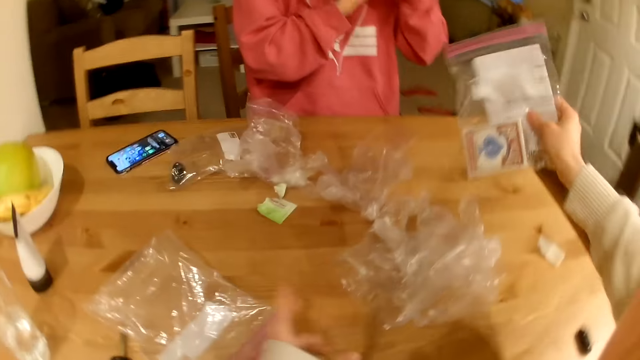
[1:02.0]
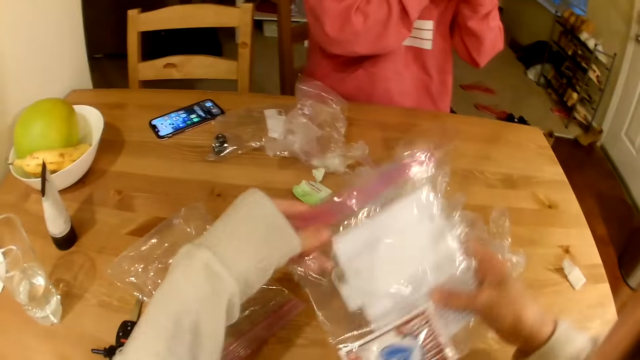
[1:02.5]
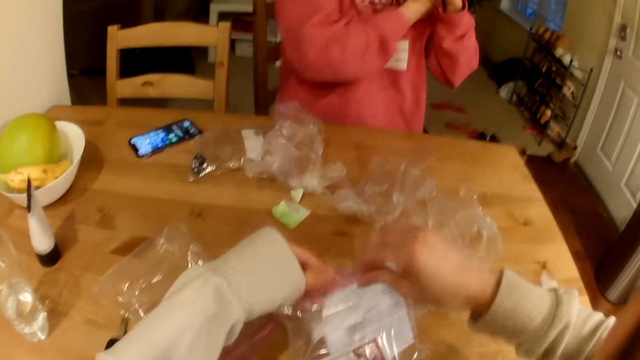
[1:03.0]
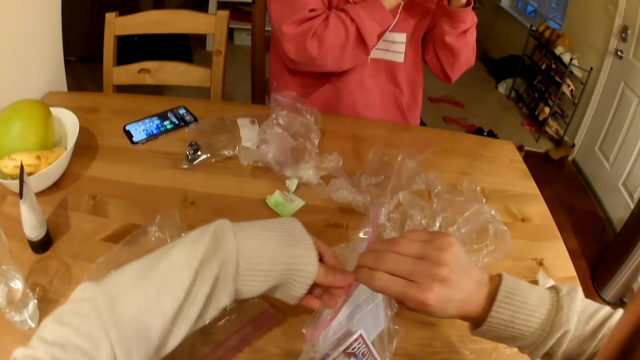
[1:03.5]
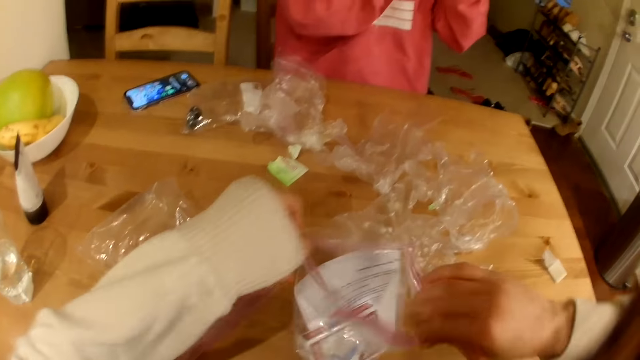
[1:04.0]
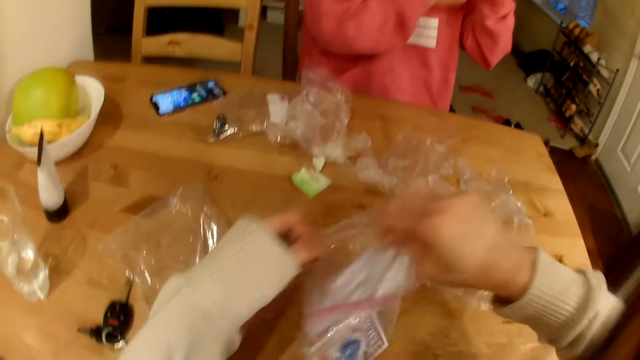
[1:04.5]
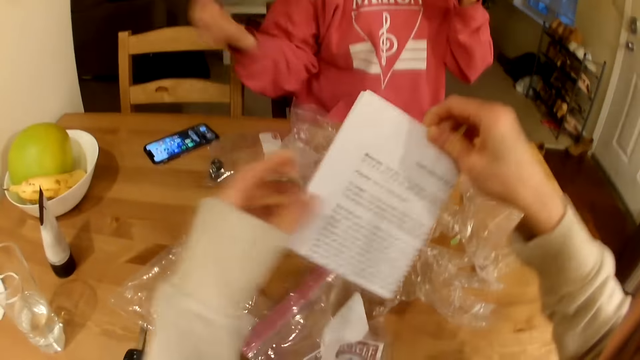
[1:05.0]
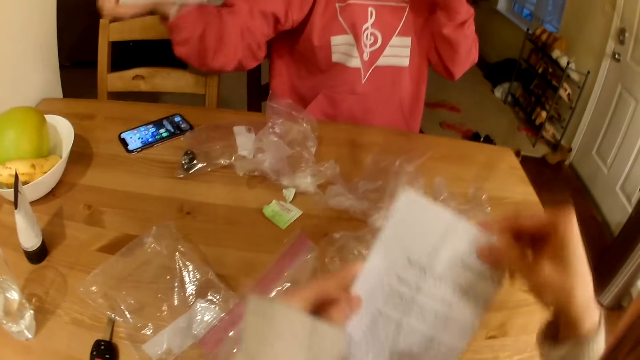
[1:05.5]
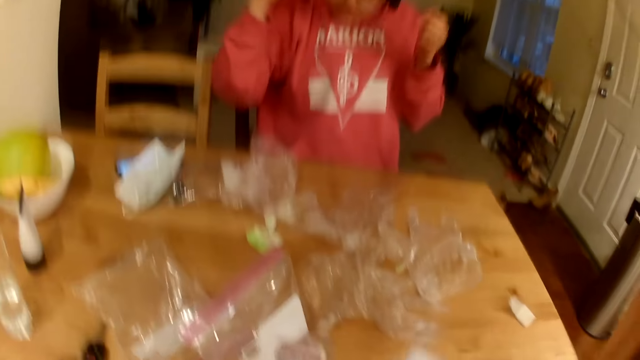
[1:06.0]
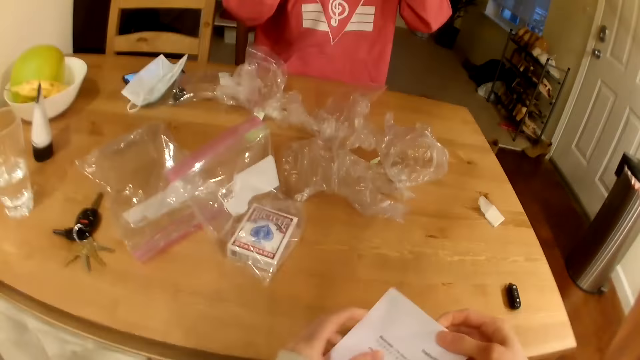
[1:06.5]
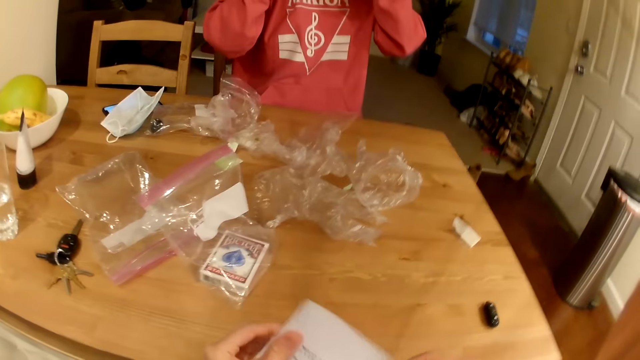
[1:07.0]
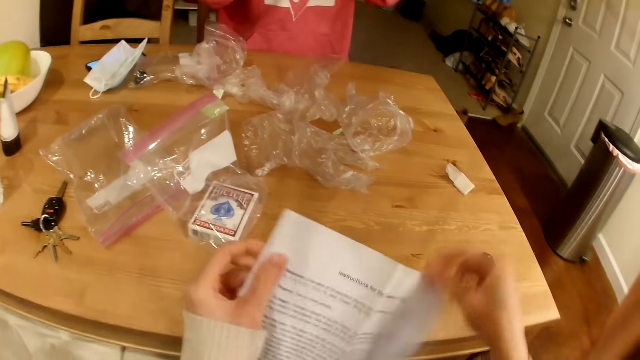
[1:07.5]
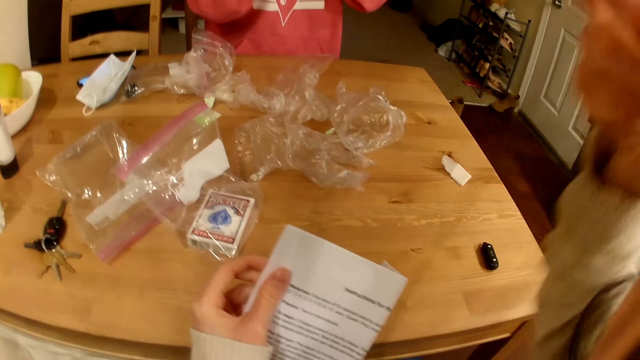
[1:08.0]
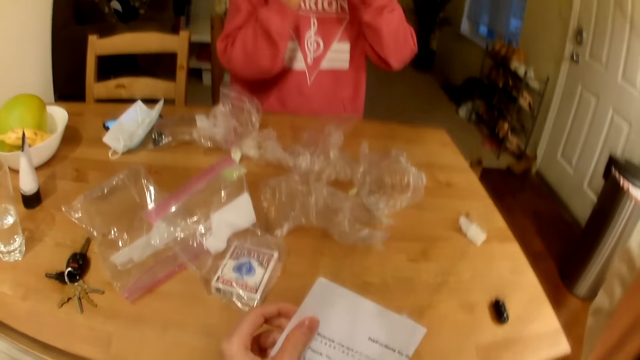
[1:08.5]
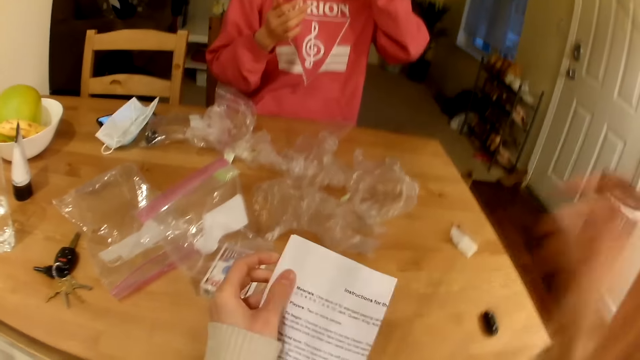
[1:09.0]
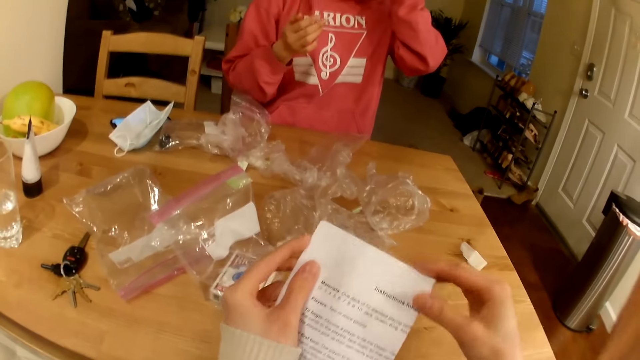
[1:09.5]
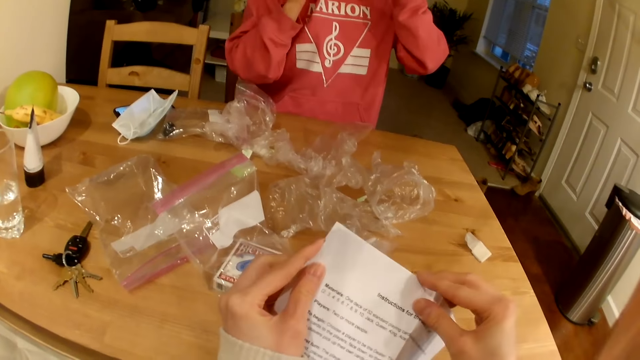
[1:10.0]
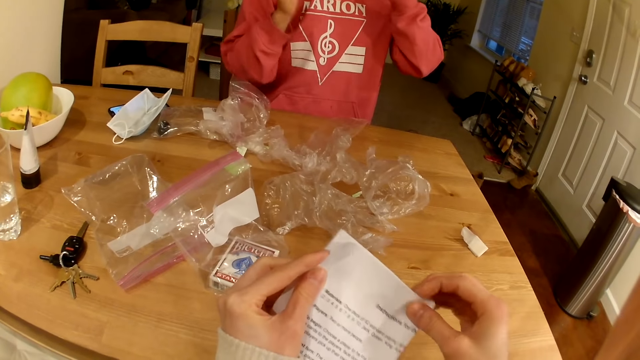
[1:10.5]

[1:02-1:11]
The camera wearer picks up a plastic bag, opens the plastic bag, and picks up a leaflet manual. A lady puts the mask on the table.

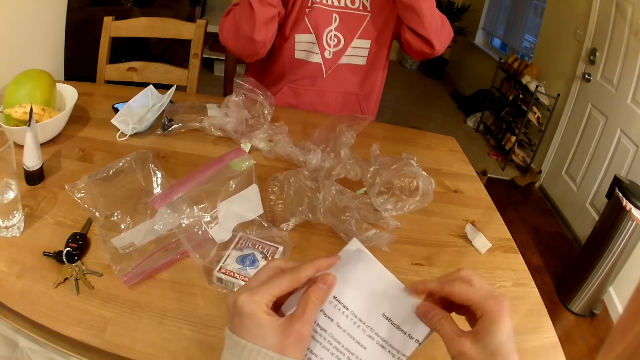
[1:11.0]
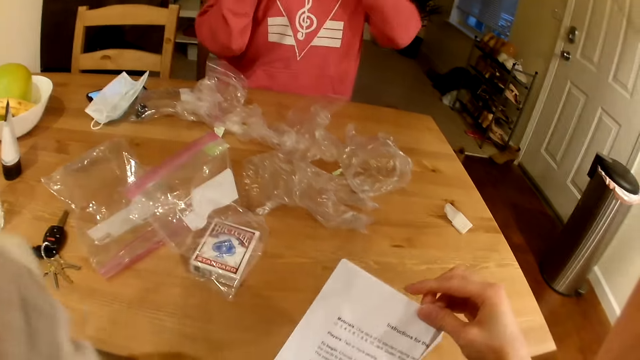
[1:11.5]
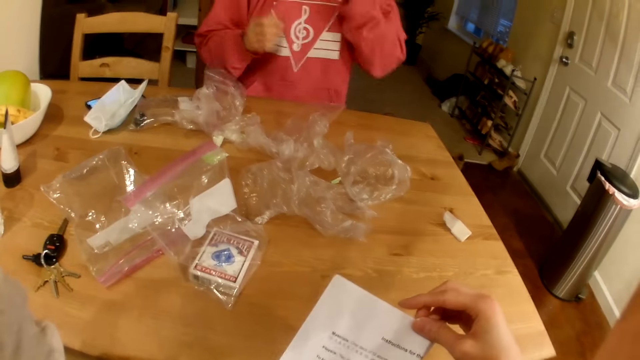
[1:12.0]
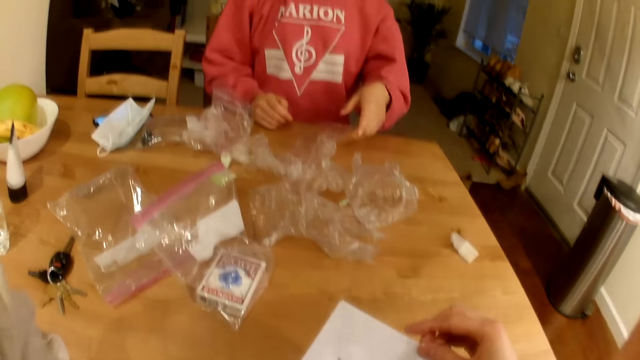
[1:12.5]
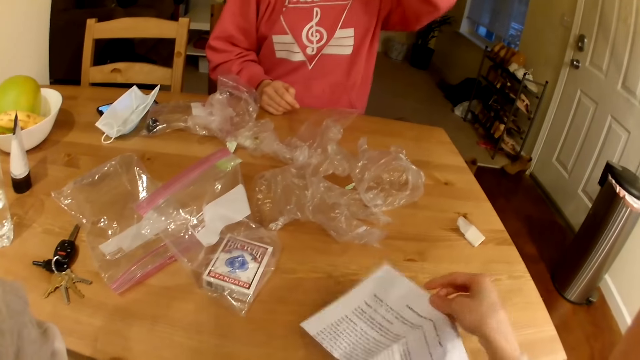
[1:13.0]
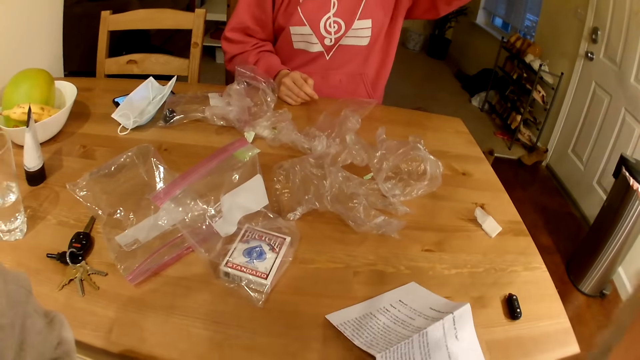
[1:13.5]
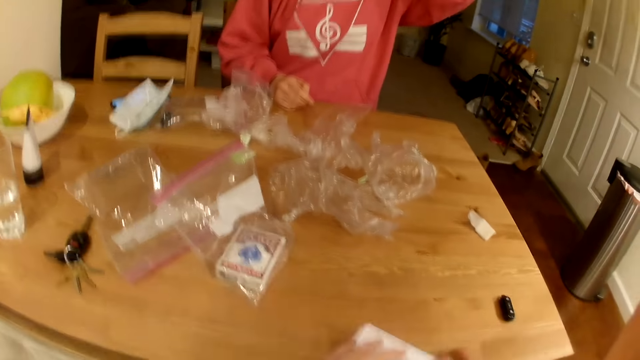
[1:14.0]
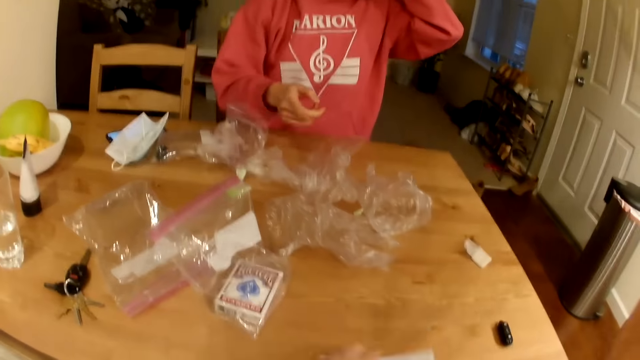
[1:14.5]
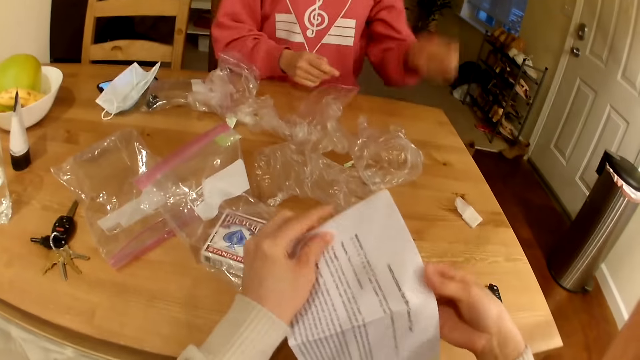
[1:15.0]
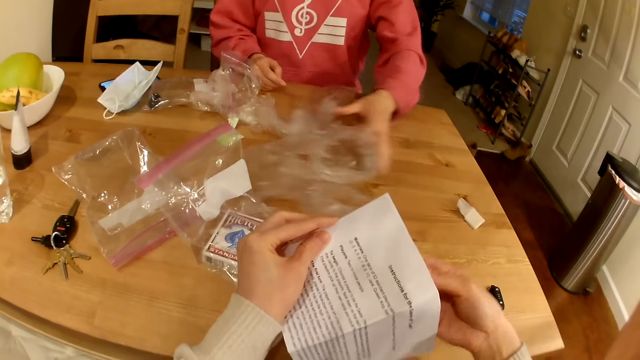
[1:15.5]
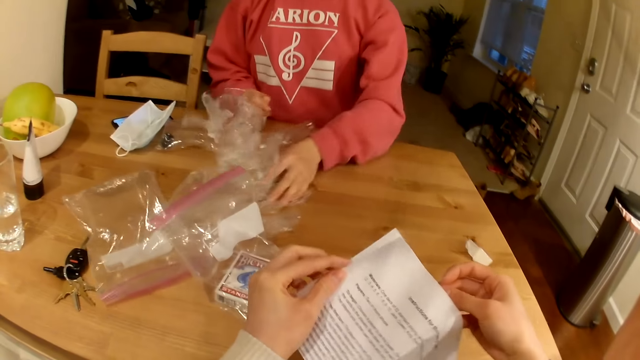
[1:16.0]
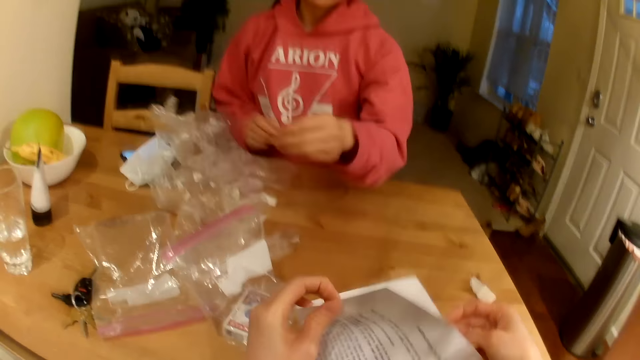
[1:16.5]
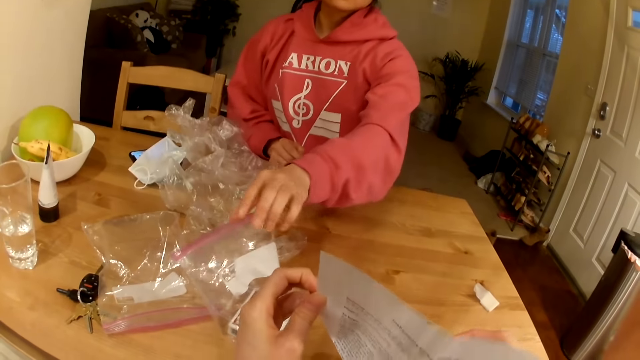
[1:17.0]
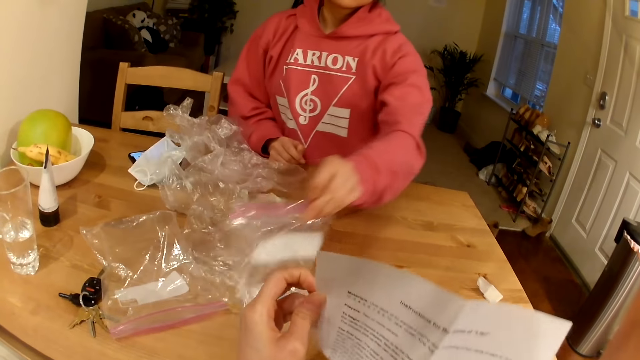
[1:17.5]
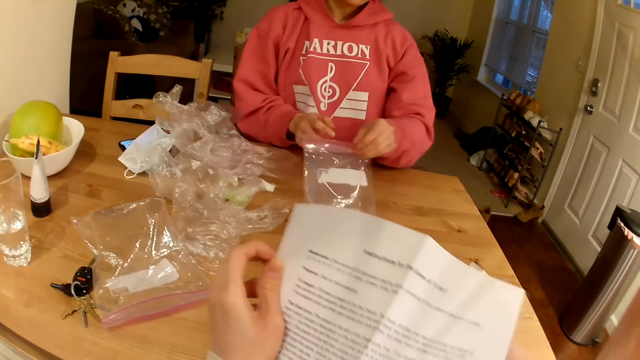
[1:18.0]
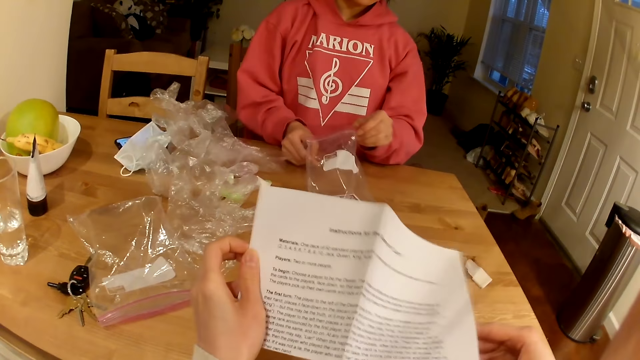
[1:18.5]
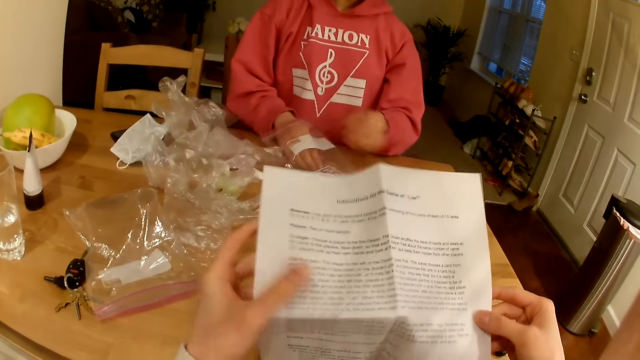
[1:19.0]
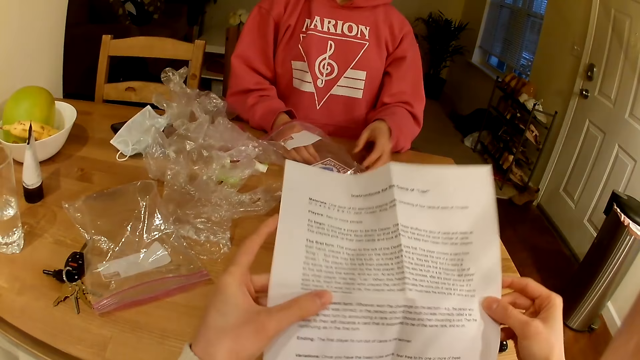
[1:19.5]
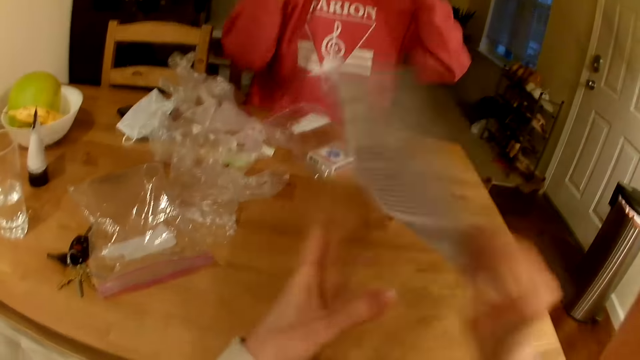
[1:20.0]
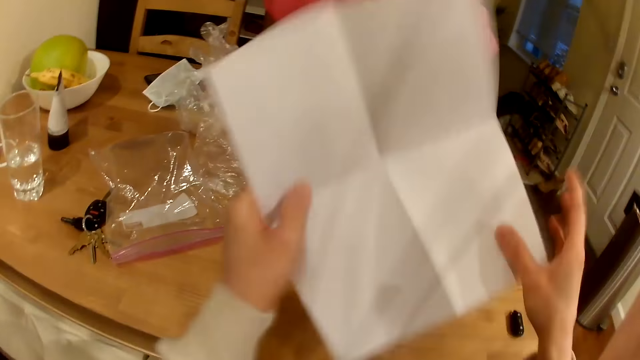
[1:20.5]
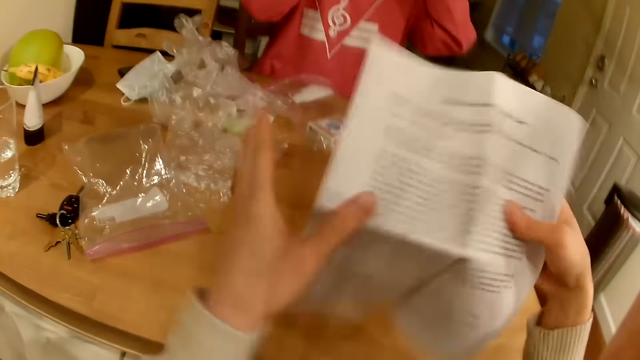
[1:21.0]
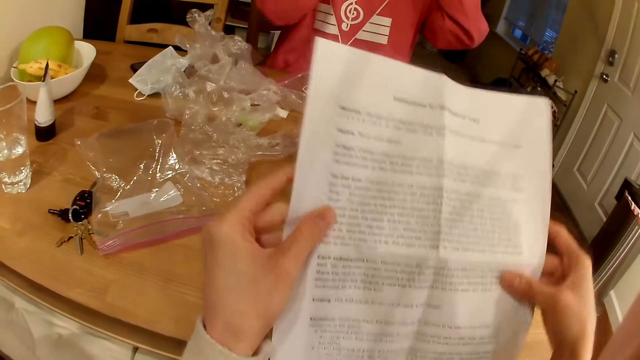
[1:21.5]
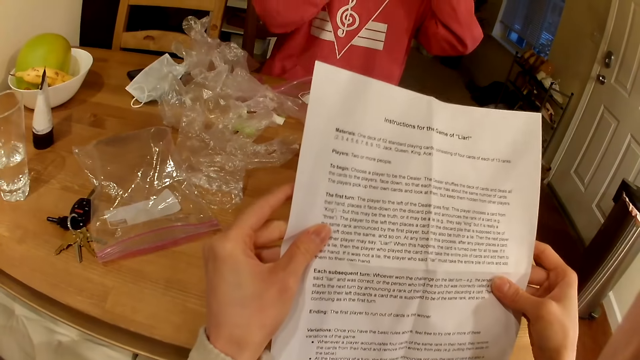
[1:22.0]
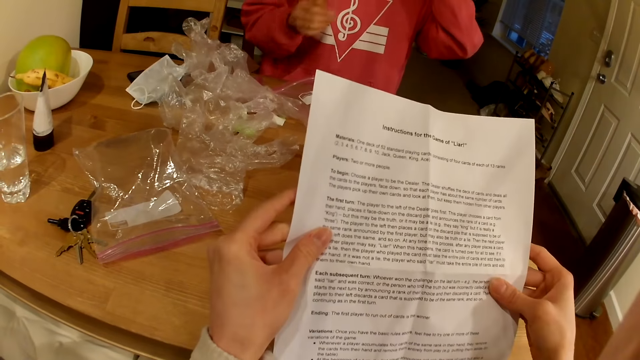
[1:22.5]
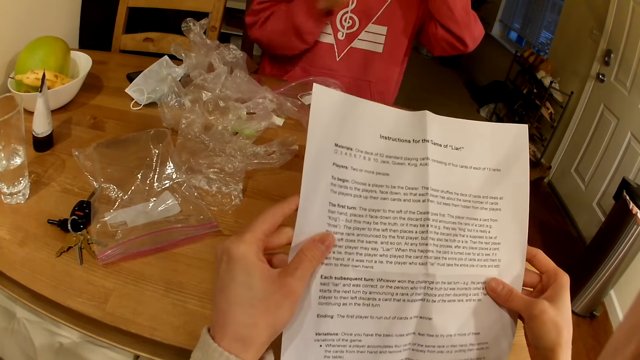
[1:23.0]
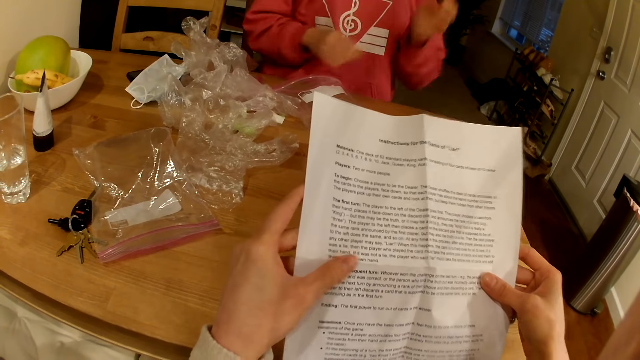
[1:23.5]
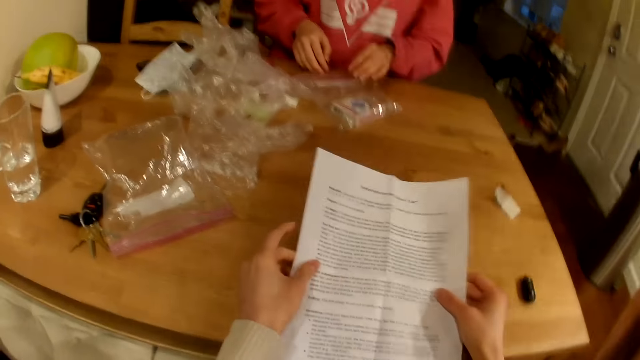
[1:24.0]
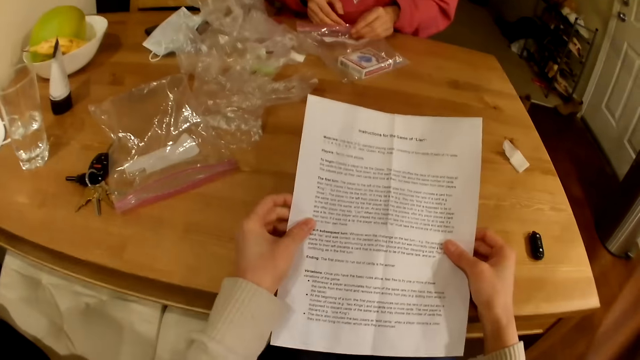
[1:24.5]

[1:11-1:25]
The camera wearer adjusts the camera, puts the leaflet manual on the table, and picks up the leaflet manual. A lady moves the plastic bags on the table and picks up a plastic bag with cards. The camera wearer reads the leaflet manual.
